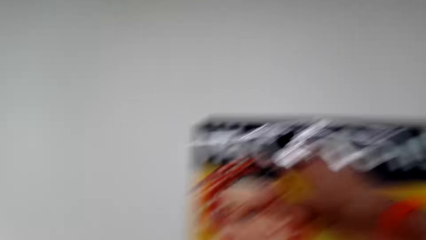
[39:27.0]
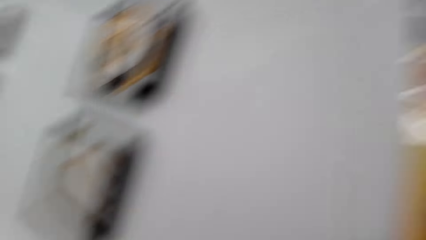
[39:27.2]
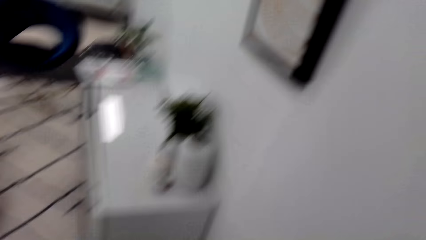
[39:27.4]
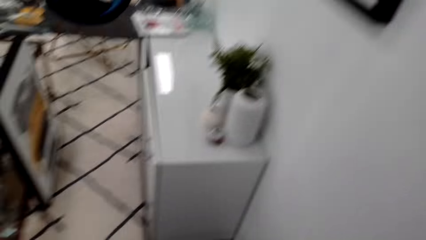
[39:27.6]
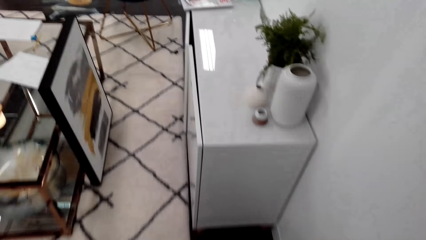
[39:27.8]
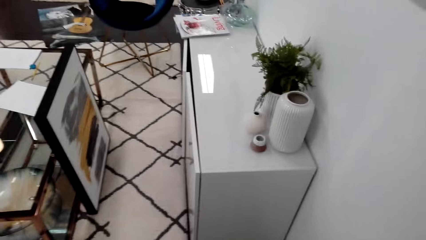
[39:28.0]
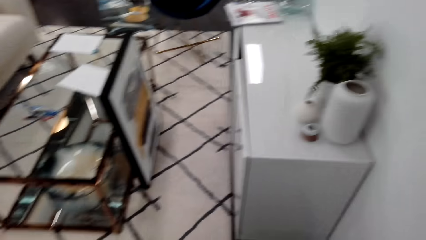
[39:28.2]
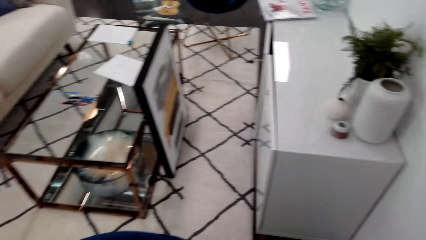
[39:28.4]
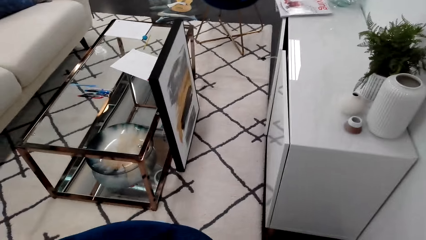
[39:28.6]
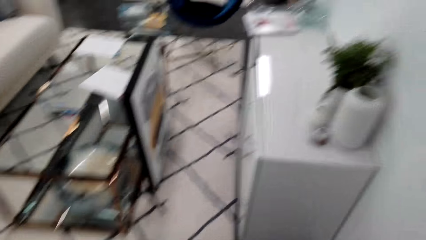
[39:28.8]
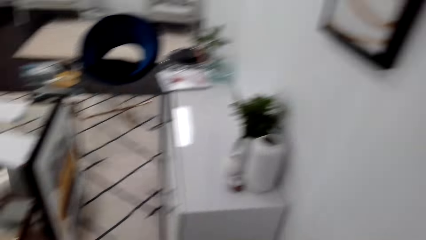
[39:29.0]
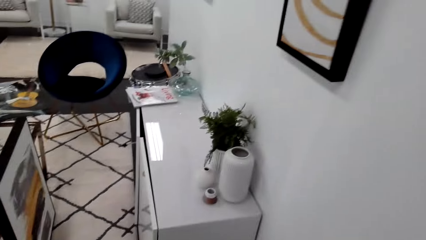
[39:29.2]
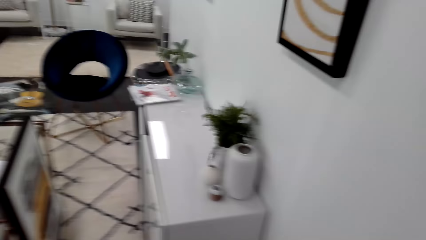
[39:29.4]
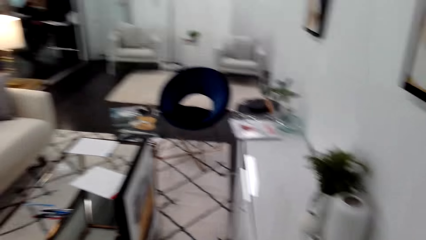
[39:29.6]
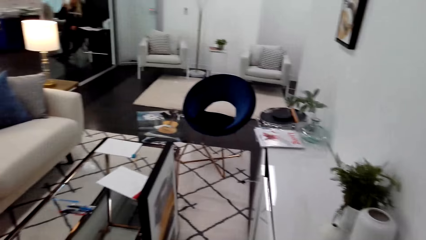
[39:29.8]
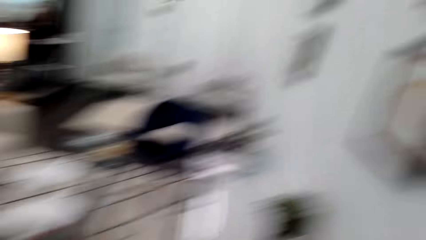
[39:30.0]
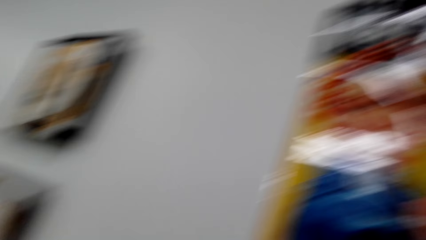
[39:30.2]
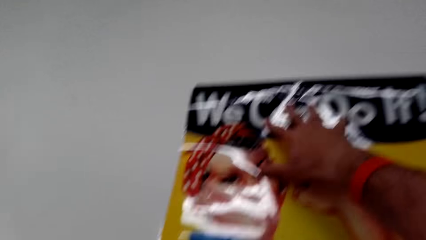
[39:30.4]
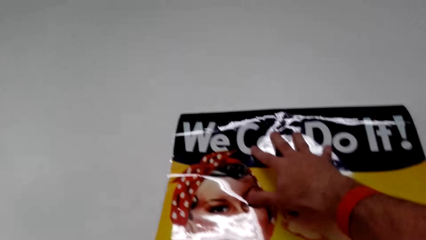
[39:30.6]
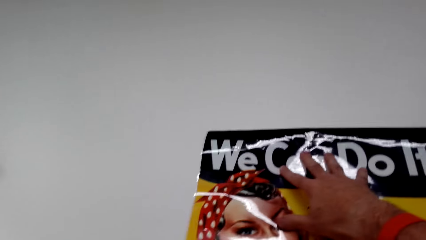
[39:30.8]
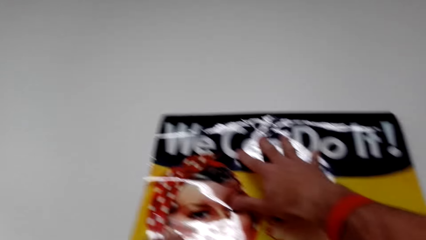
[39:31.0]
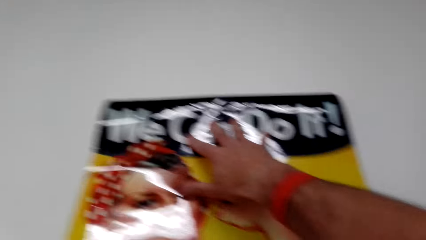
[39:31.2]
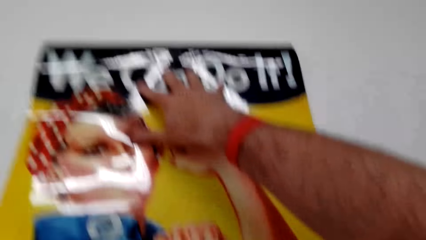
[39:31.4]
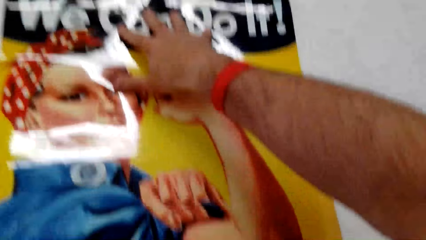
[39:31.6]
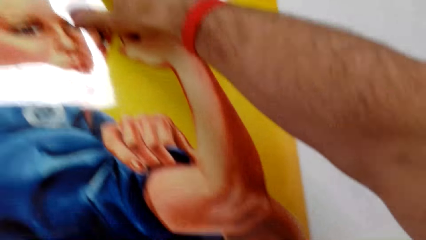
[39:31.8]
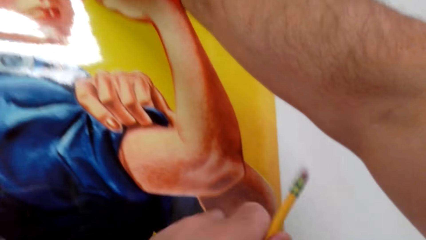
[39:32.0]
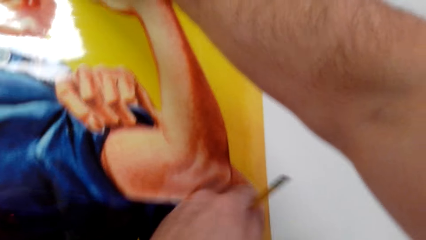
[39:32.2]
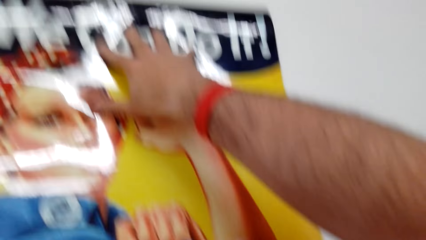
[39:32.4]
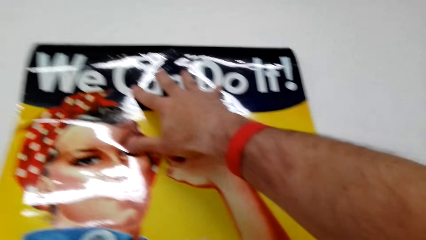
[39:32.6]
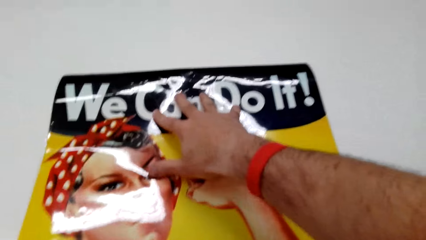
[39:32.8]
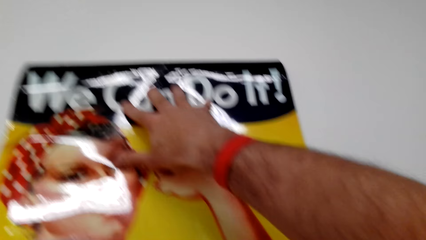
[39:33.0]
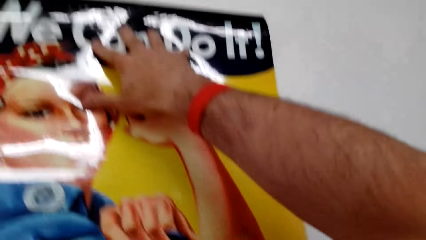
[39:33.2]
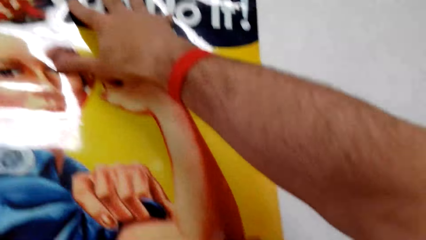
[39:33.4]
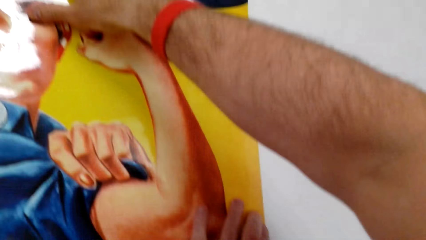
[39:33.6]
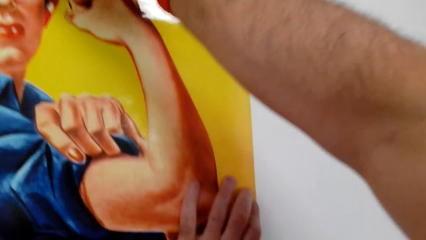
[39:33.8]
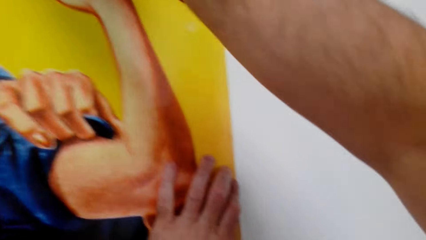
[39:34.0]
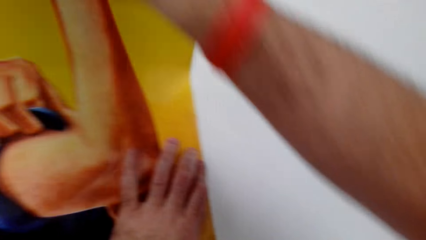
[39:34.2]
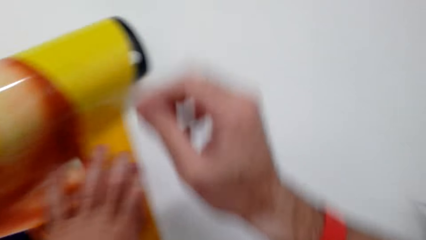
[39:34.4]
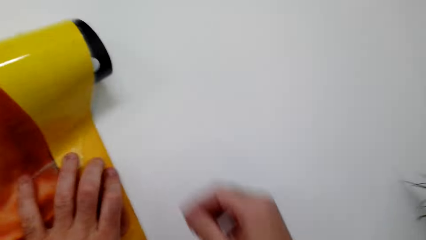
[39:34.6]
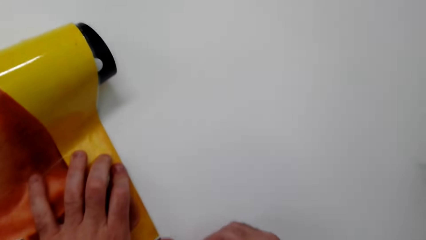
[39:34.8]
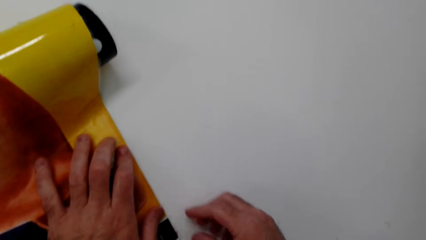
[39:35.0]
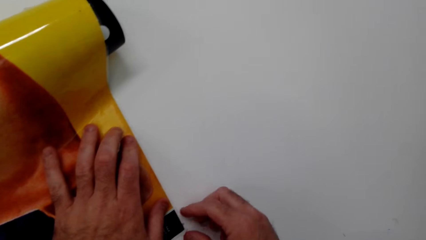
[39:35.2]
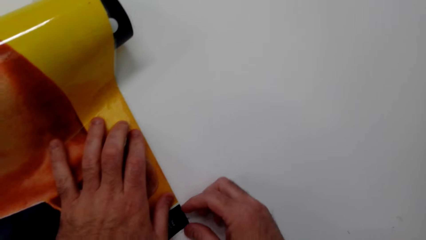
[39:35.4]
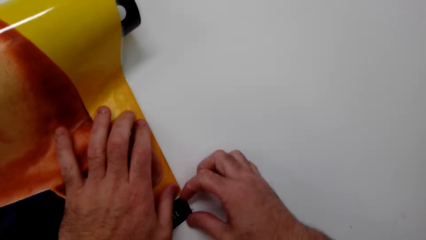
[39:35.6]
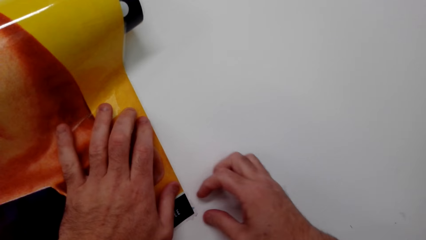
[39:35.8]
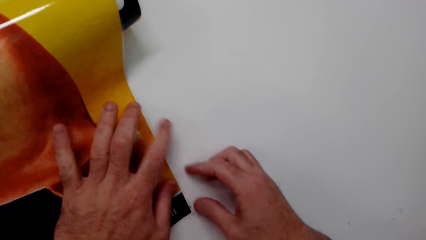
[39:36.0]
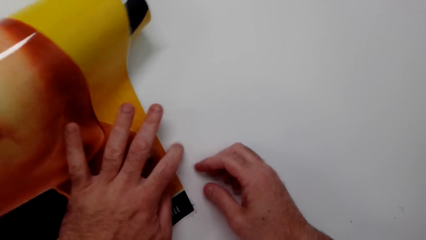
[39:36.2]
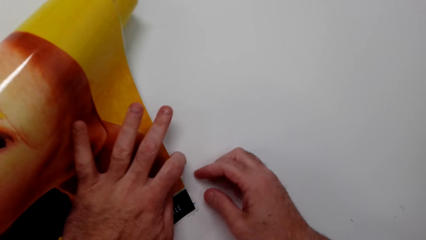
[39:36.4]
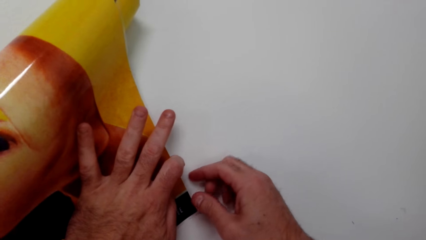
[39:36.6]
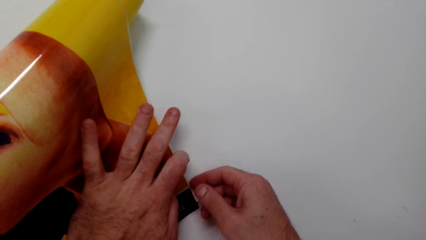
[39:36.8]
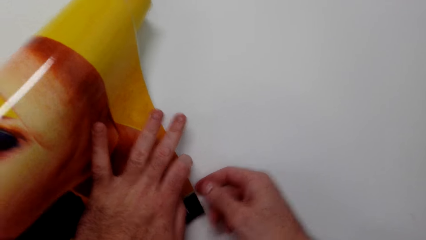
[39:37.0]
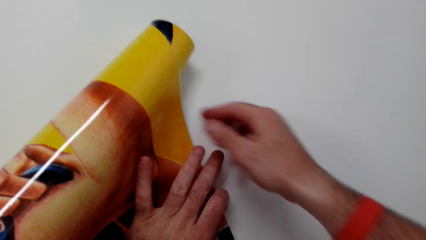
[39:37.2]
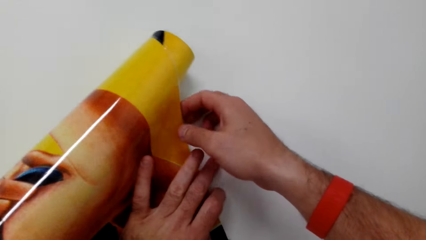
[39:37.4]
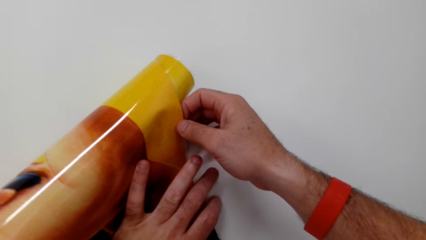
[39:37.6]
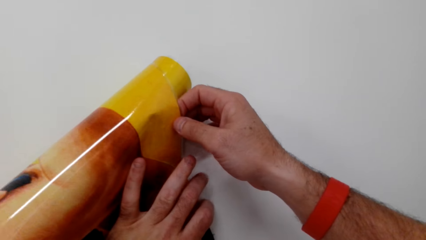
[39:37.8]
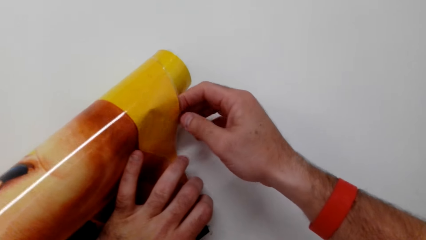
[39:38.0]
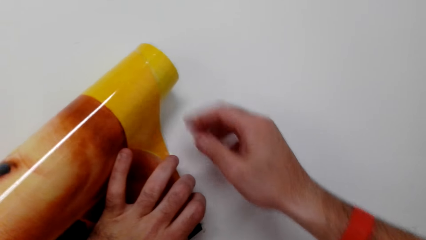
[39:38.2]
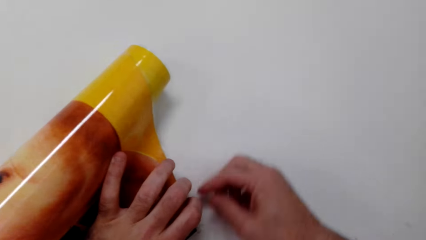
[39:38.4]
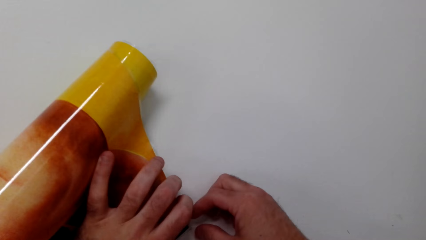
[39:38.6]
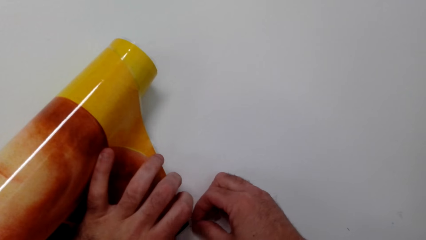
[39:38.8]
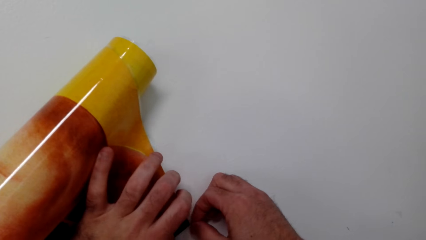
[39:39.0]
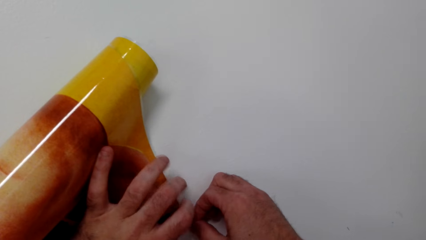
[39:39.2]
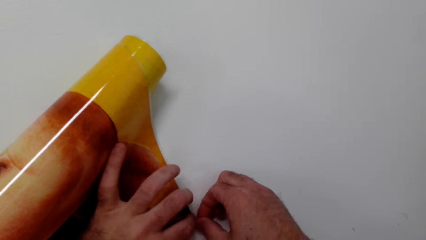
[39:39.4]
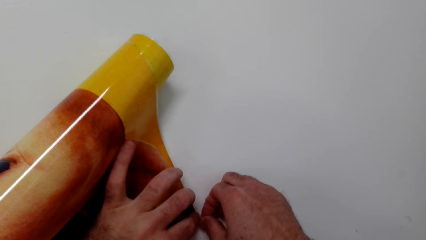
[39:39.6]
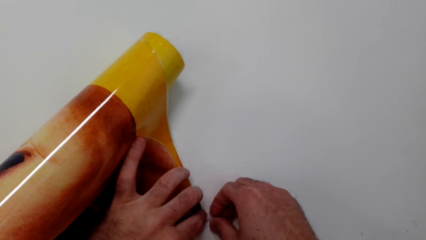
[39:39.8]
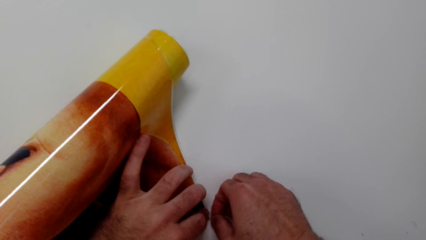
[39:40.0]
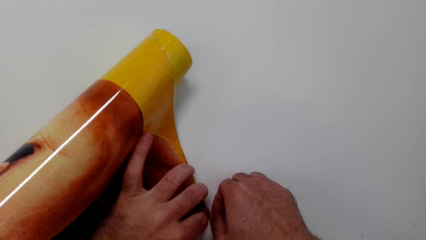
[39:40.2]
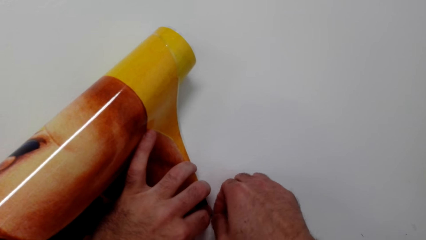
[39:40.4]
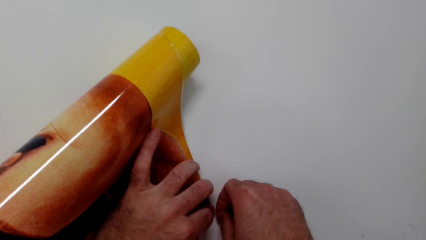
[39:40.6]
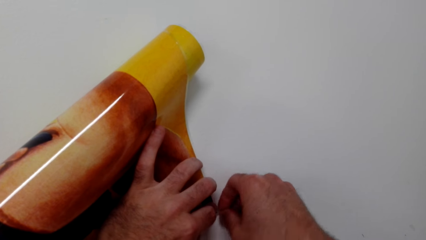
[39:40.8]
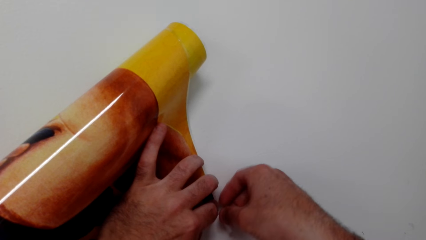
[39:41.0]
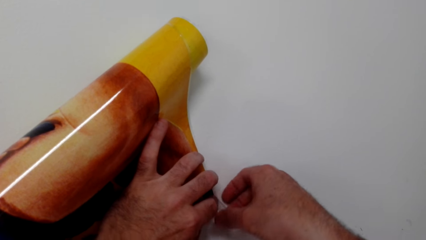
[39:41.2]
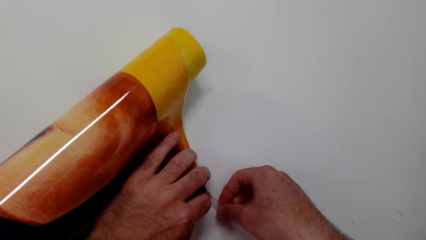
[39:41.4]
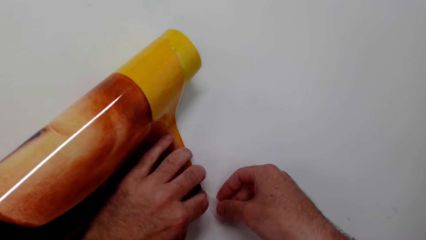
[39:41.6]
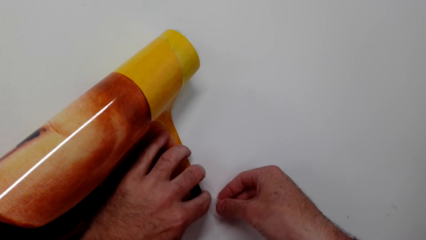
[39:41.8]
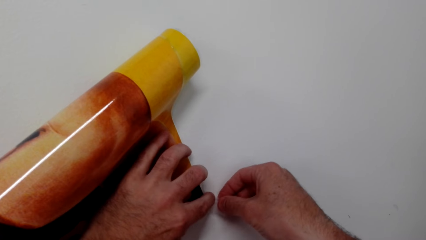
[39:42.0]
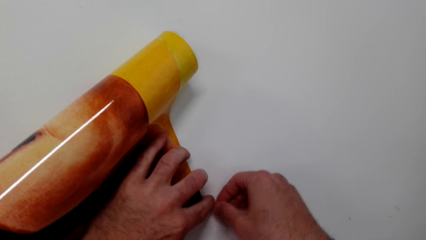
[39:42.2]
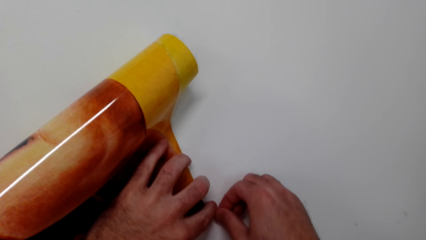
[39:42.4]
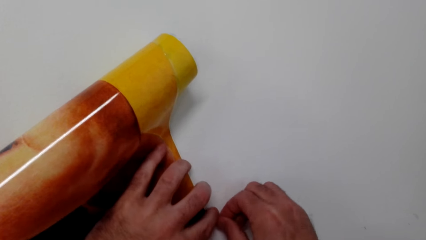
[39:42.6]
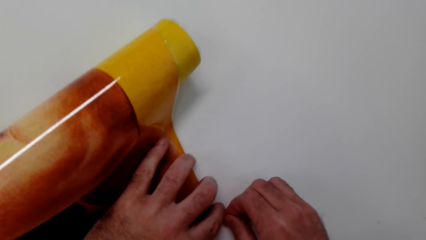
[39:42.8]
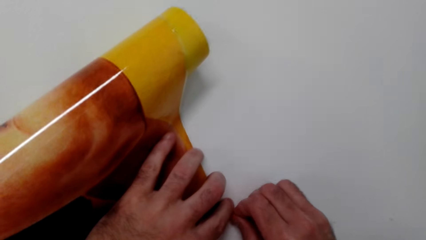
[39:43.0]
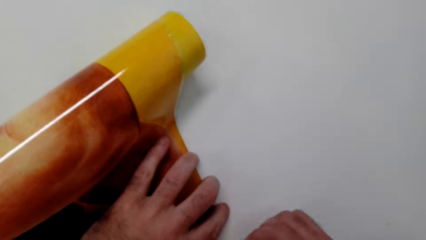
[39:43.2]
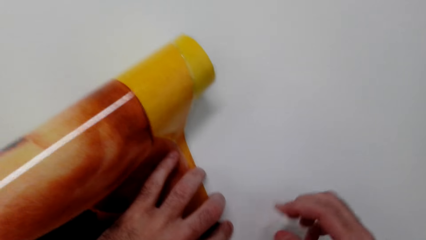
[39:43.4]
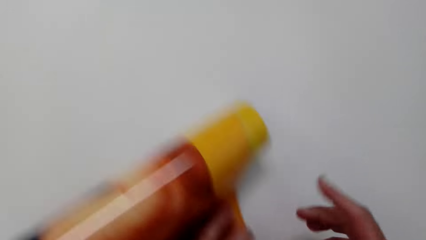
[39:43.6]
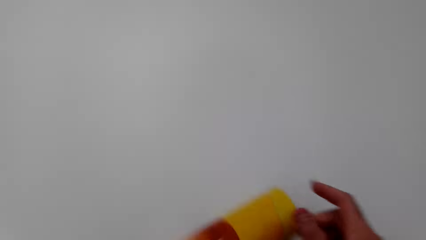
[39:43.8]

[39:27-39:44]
The camera wearer looks around. He holds the art paint with his right hand. He holds the art paint with his left hand. He removes a sellotape. He cuts the sellotape with his right hand.
